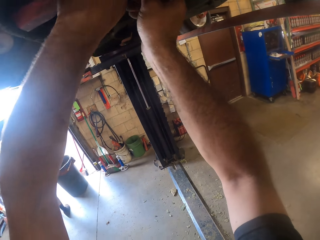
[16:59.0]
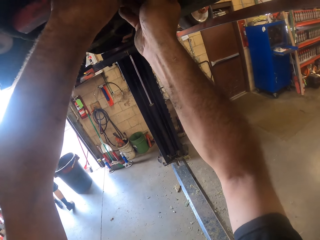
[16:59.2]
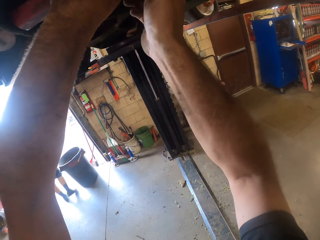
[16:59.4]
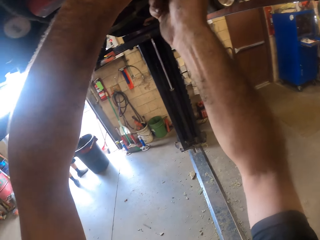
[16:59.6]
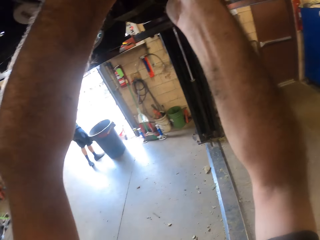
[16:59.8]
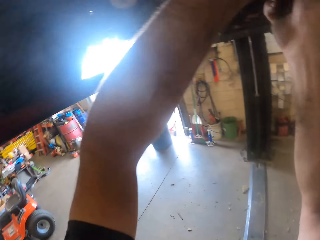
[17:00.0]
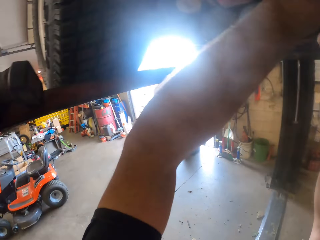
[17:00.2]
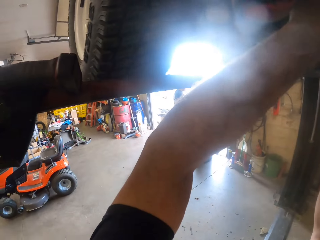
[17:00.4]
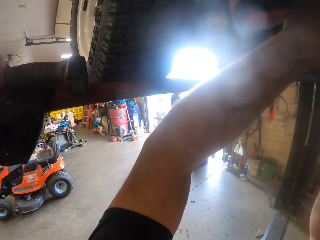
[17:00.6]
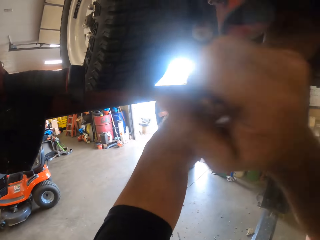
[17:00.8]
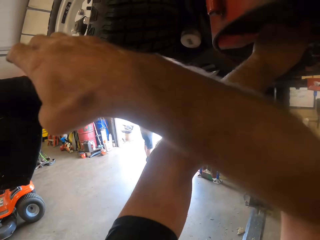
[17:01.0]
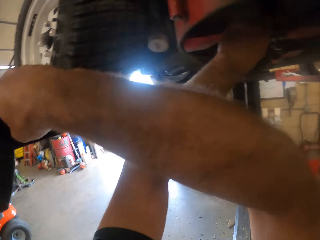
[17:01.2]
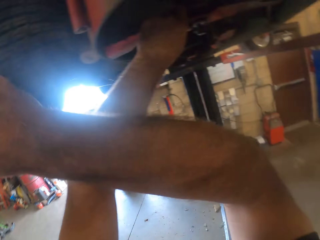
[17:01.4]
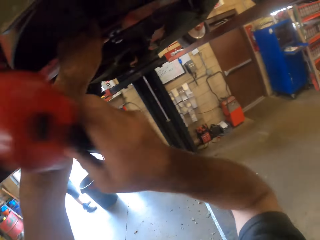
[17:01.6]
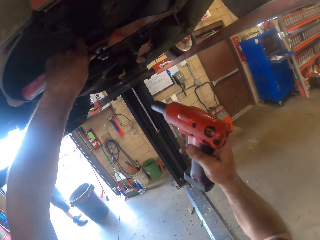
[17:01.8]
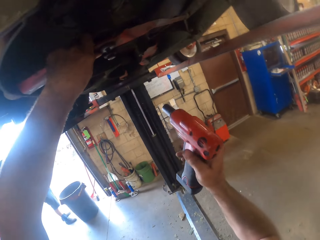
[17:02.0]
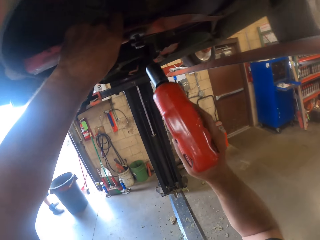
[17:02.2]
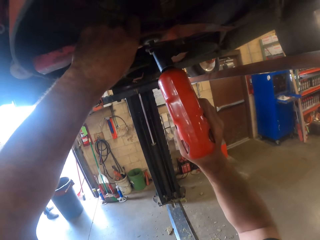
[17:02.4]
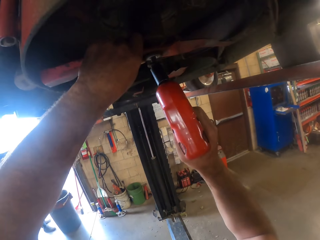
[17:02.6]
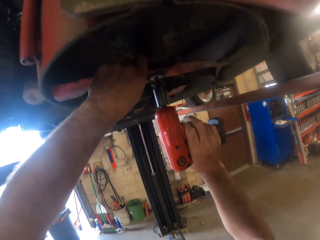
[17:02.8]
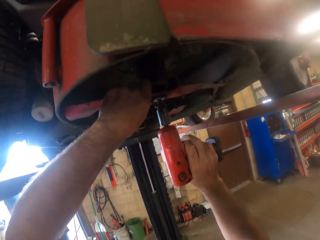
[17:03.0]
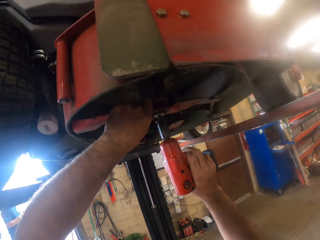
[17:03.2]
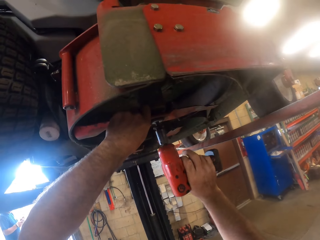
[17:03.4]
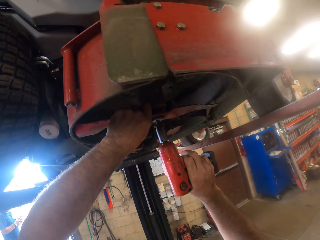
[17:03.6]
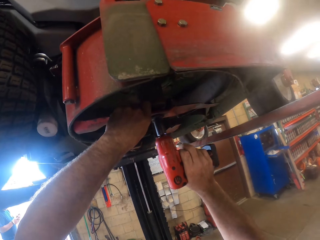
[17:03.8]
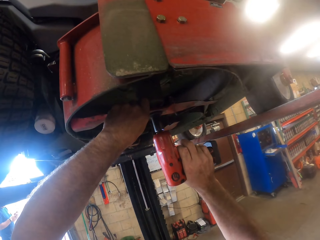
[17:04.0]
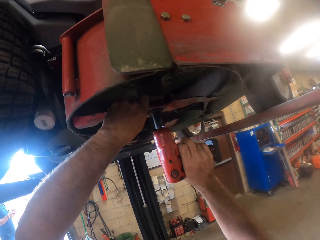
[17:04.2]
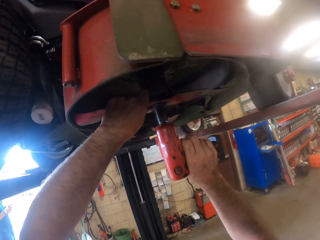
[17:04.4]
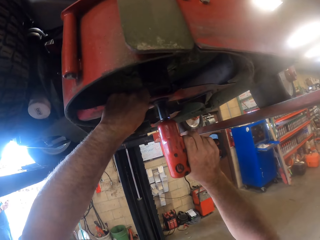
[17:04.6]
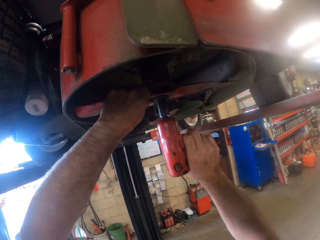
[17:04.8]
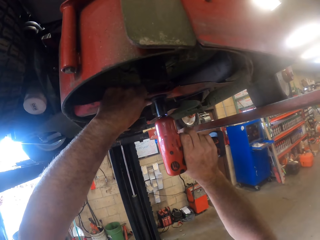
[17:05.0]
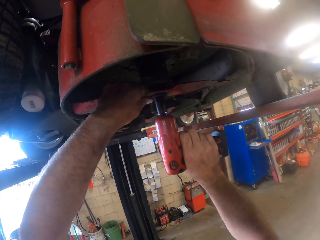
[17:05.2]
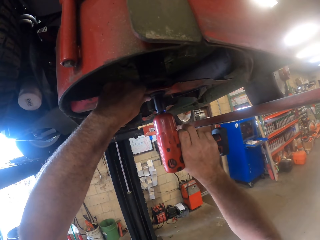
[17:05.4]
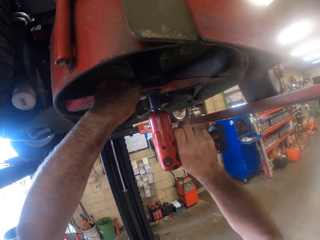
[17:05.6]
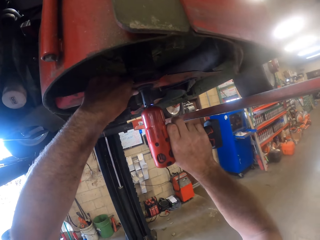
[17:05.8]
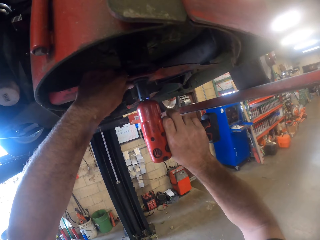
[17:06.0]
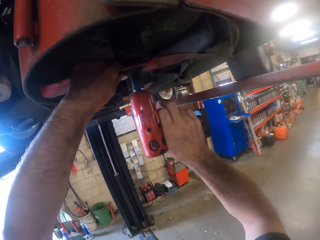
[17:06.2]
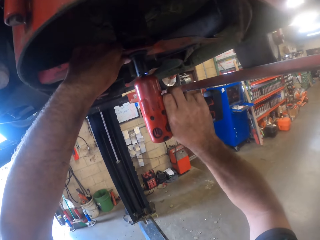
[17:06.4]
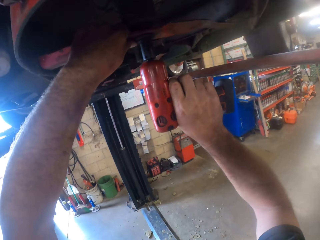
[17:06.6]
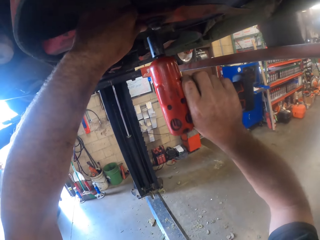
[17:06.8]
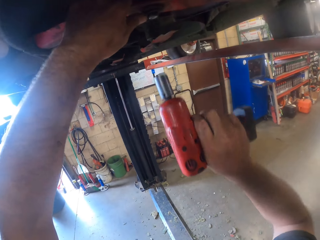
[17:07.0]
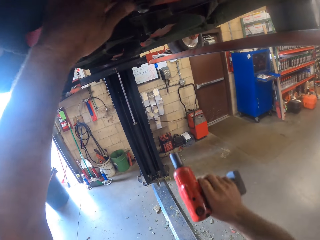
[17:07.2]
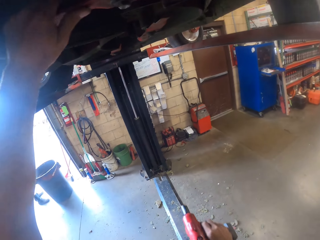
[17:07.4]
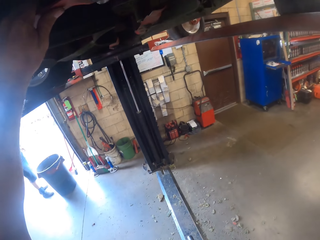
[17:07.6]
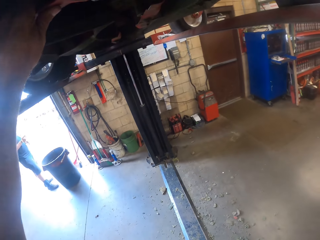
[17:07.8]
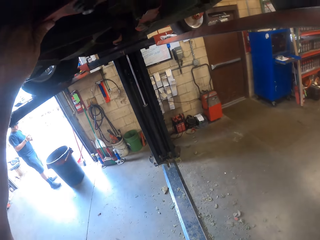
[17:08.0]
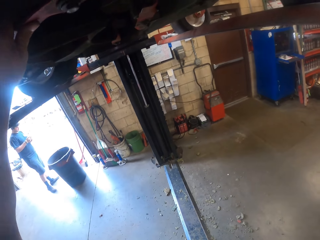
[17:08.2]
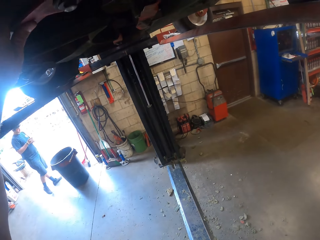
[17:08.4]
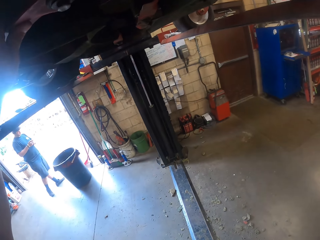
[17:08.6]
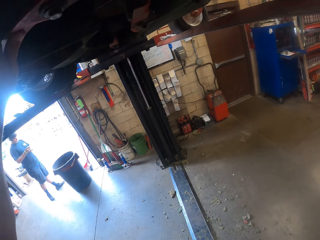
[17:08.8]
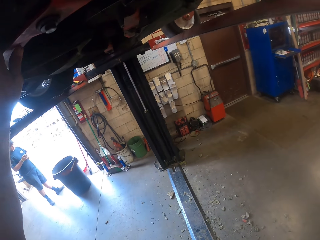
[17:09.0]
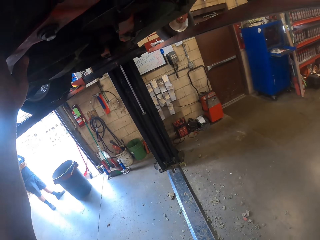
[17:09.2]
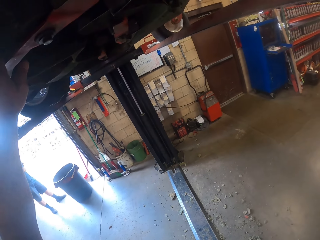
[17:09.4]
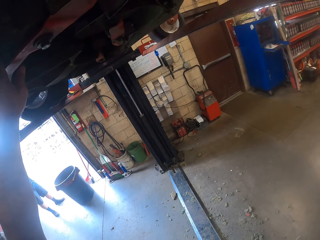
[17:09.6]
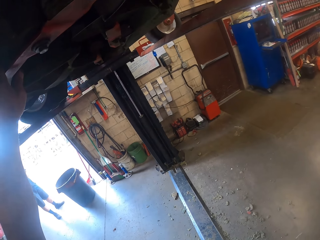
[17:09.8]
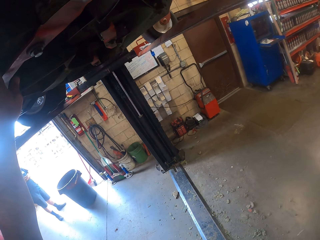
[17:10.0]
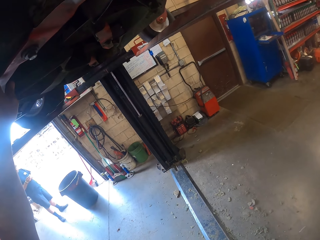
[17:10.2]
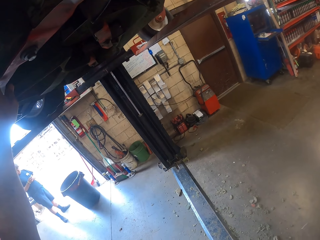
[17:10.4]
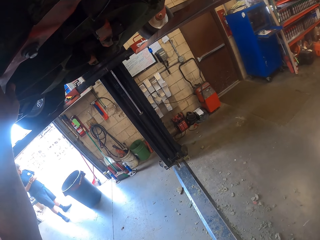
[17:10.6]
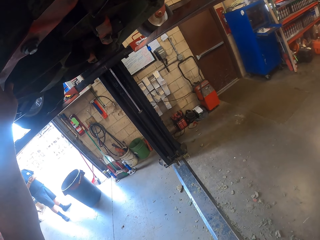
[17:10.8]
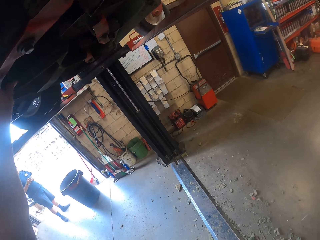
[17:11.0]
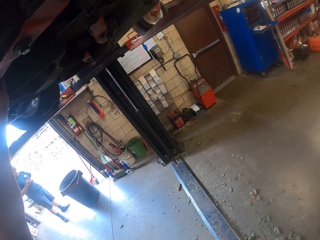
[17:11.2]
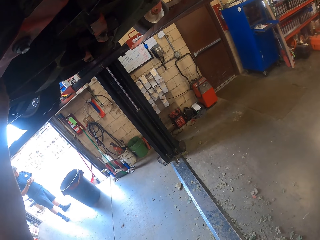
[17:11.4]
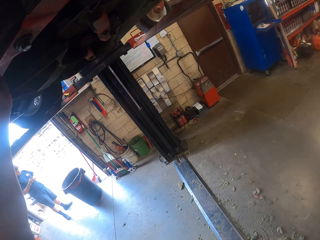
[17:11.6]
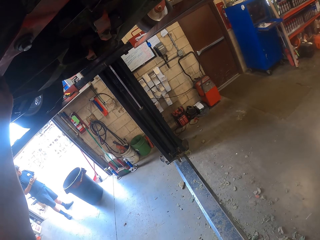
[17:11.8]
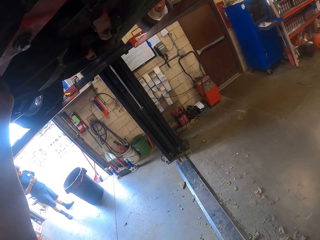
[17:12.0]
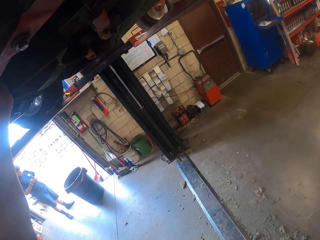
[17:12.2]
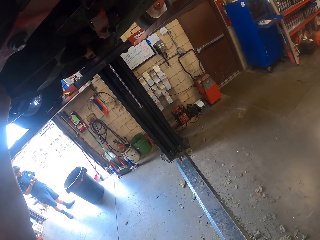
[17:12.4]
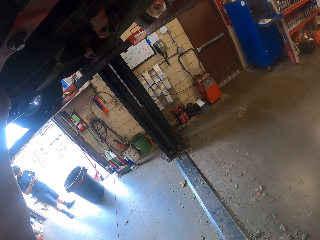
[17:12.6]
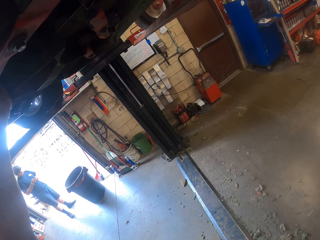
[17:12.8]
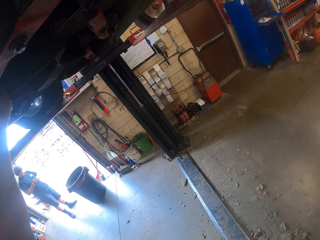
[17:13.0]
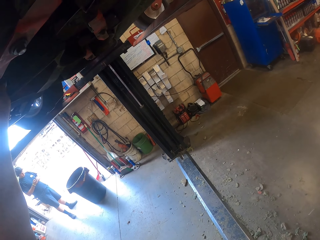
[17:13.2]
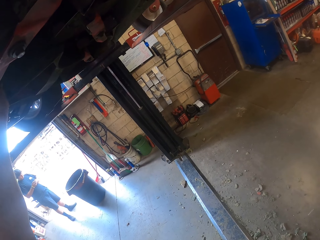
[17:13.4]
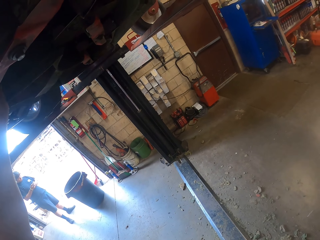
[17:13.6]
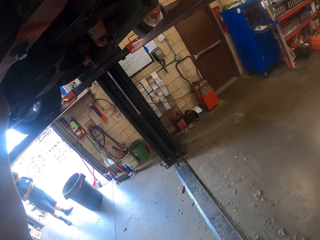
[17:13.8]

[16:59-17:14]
The camera wearer picks the combi drill from the rail of the car lifter with his right hand. He tightens the fan blade underneath the lawn mower with the combi drill. He removes the combi drill from the fan blade. He lowers his right hand. He adjusts the fan blade with his left hand. He looks around.

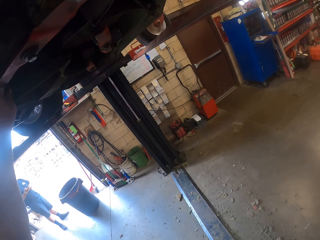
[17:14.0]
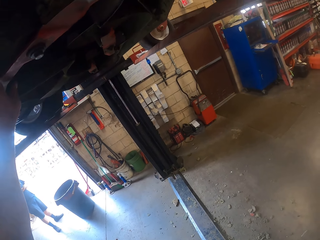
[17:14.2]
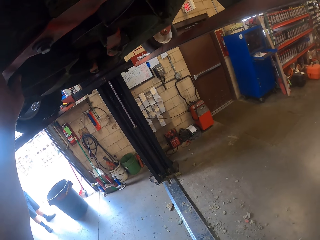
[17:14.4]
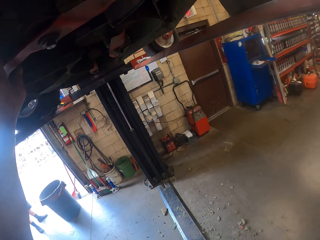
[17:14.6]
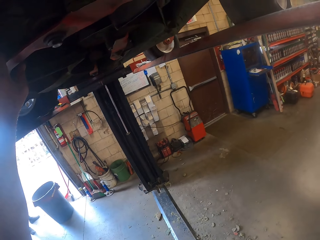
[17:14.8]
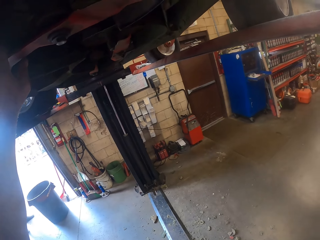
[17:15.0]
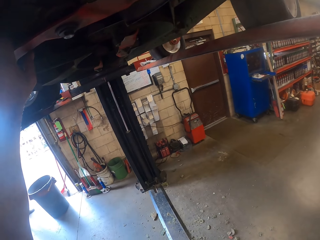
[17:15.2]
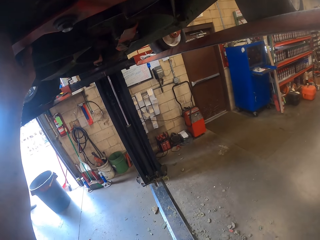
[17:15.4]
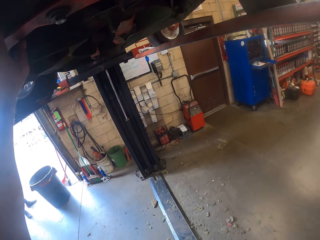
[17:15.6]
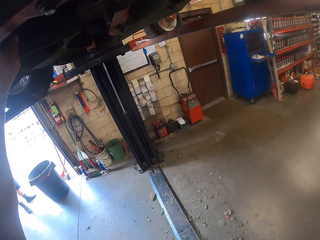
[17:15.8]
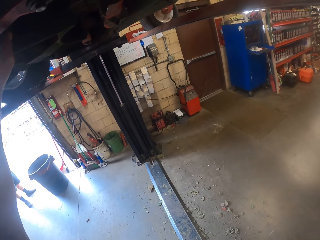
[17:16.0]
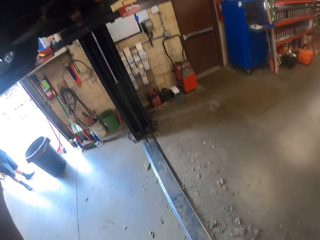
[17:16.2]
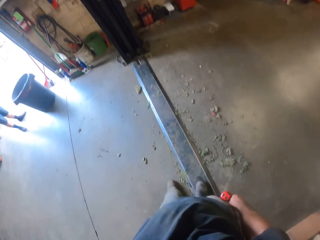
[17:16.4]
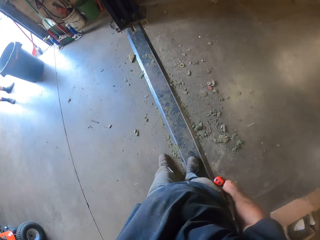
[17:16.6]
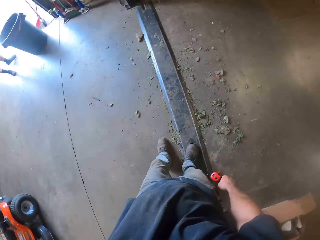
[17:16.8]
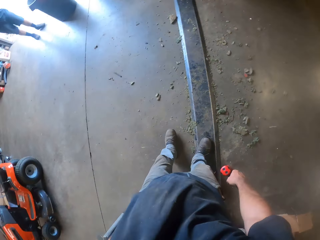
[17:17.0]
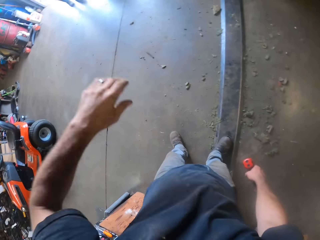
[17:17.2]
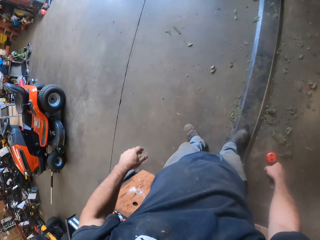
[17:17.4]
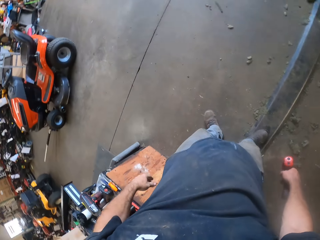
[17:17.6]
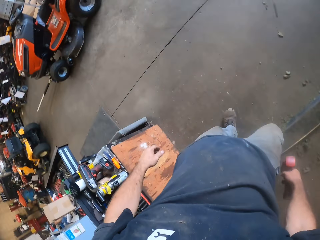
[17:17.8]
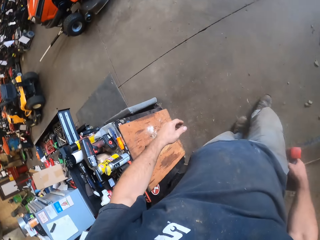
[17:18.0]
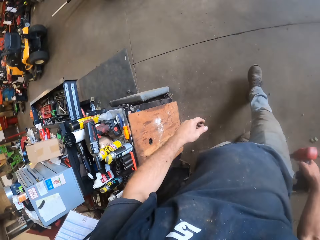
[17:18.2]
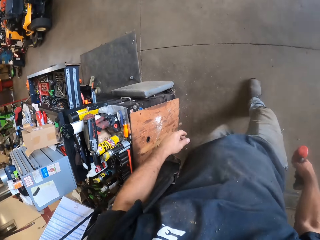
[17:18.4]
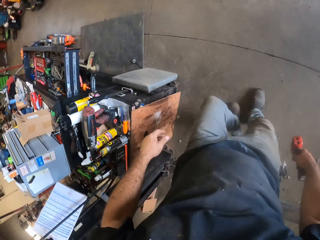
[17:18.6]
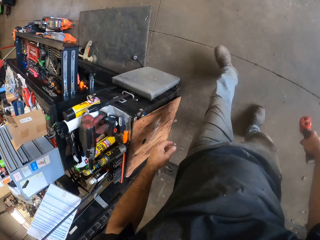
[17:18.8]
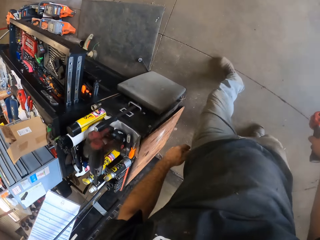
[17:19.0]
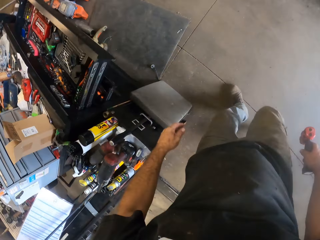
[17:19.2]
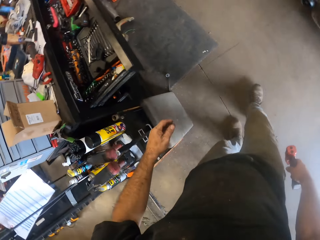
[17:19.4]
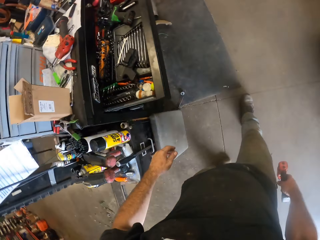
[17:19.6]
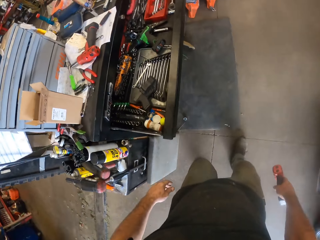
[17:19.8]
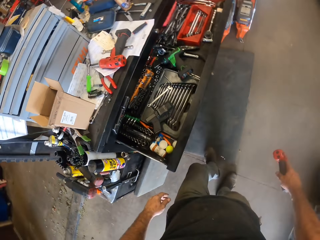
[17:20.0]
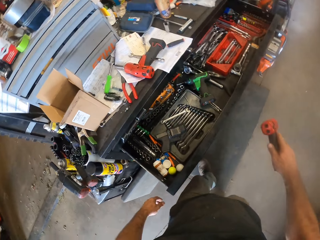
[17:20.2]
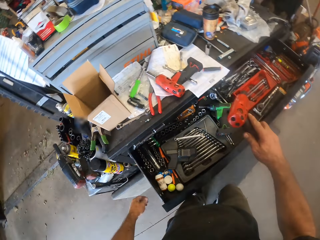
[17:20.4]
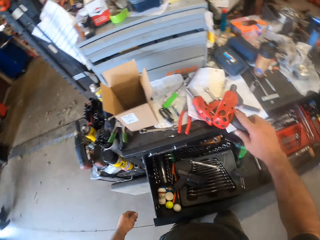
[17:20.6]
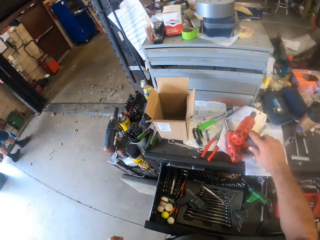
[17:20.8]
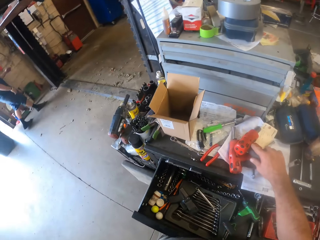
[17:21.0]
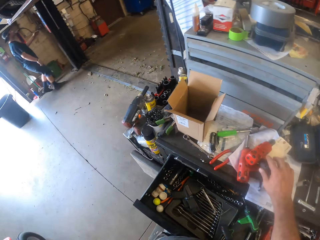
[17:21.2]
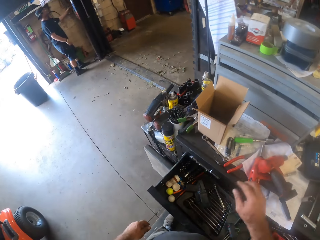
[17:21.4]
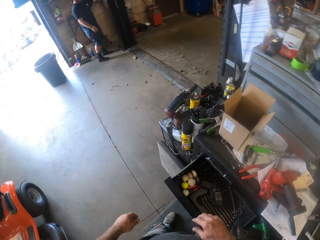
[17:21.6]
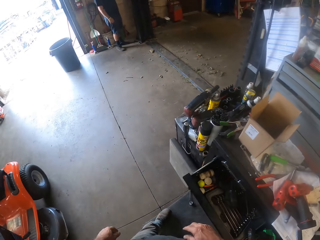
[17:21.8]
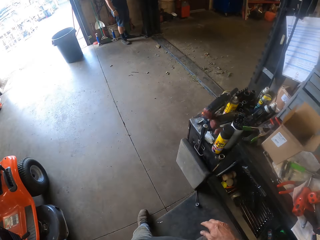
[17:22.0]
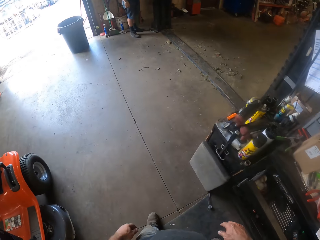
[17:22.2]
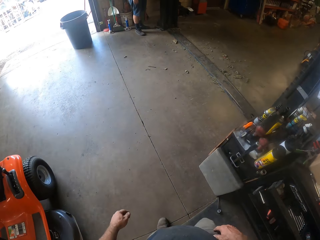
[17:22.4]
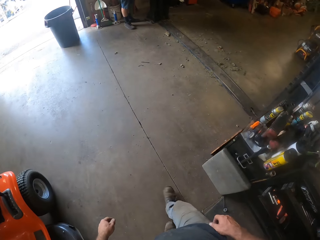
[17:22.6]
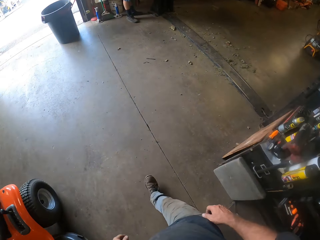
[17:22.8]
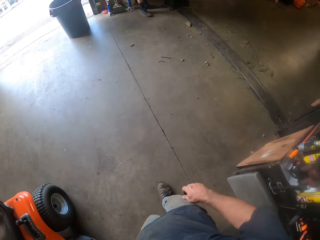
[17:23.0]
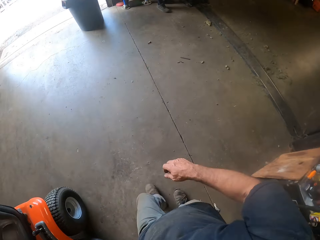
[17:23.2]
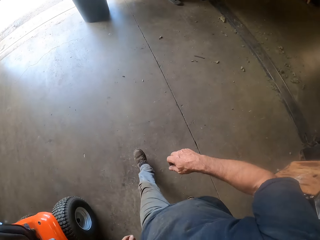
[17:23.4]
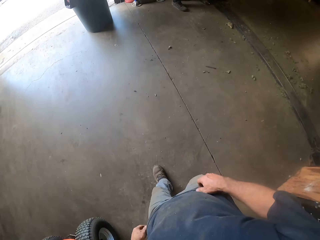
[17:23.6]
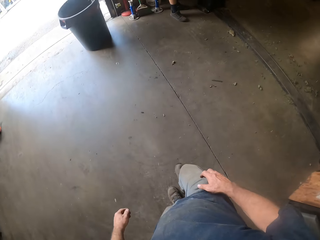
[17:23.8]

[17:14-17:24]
The camera wearer removes his left hand from the fan blade. He walks away from the car lifter. He drops the combi drill in his right hand on the table. He walks towards the door of the workshop.
